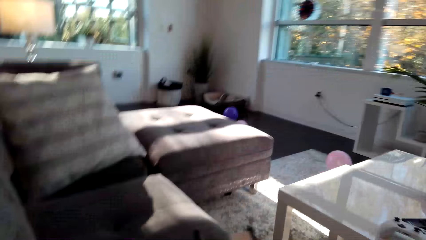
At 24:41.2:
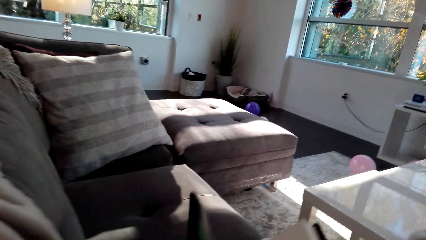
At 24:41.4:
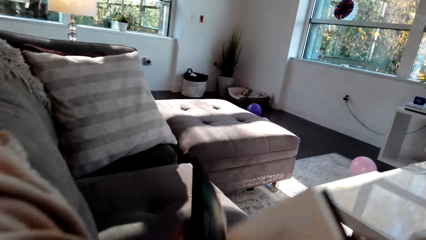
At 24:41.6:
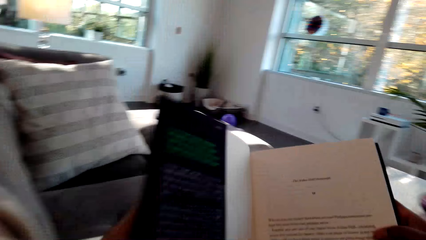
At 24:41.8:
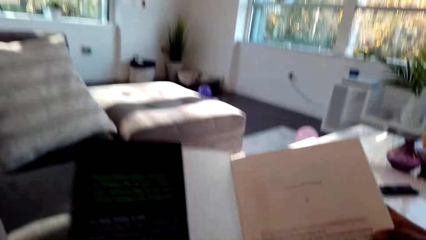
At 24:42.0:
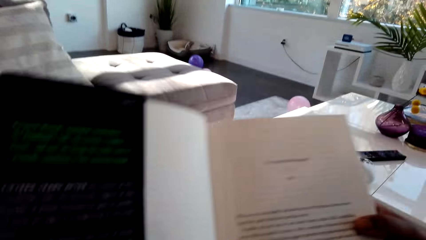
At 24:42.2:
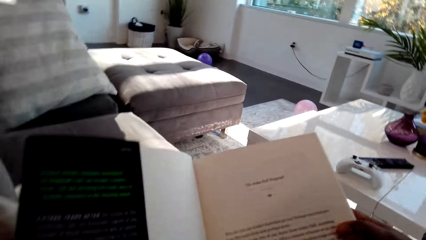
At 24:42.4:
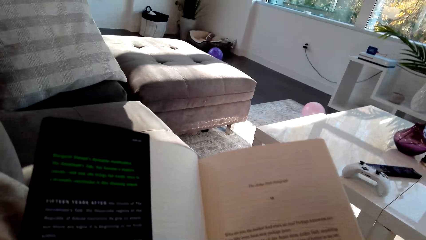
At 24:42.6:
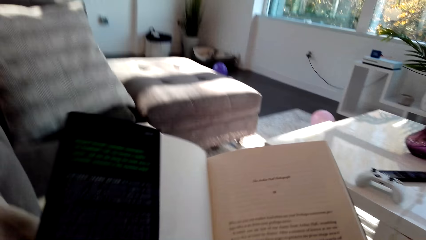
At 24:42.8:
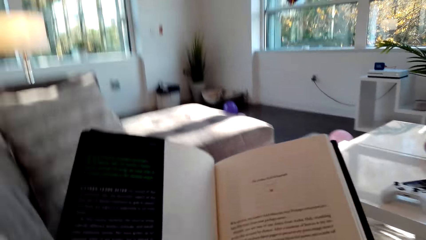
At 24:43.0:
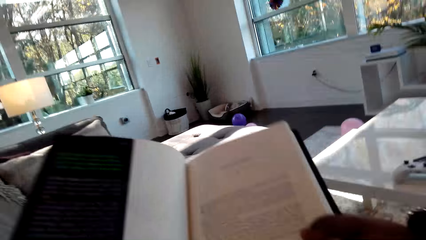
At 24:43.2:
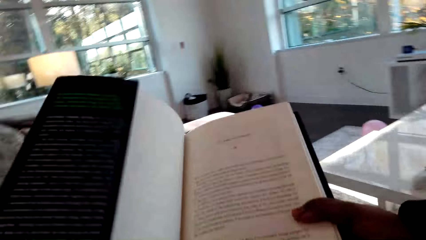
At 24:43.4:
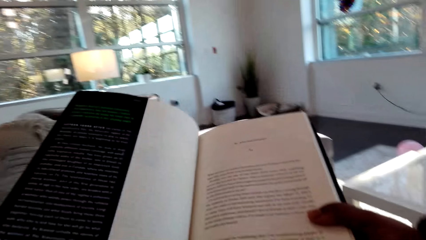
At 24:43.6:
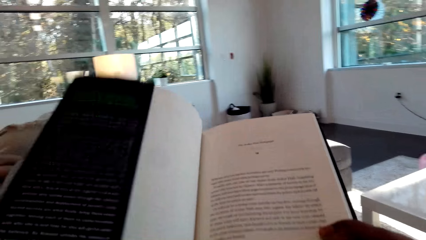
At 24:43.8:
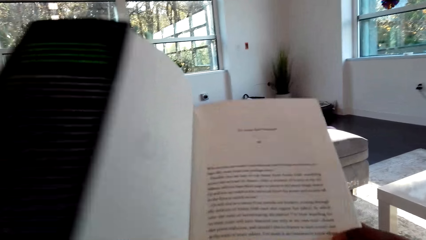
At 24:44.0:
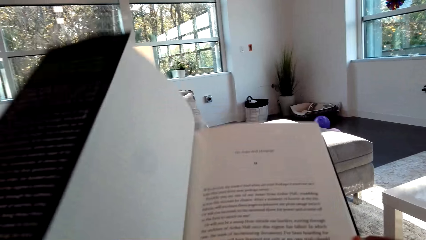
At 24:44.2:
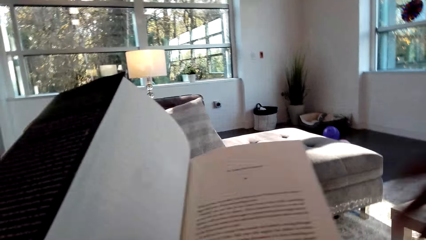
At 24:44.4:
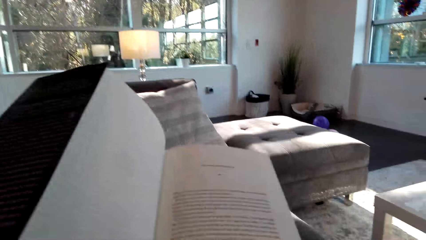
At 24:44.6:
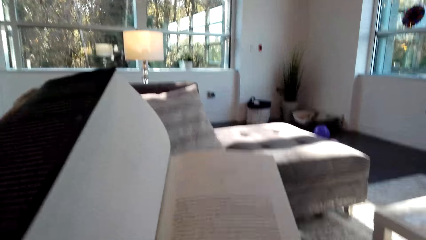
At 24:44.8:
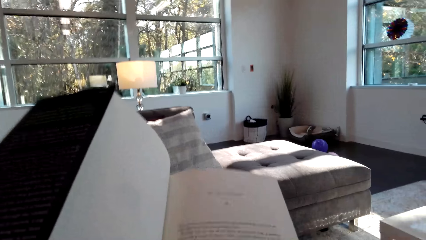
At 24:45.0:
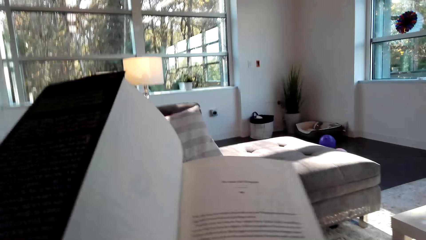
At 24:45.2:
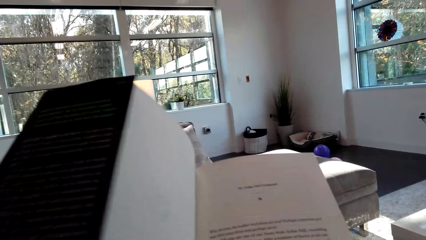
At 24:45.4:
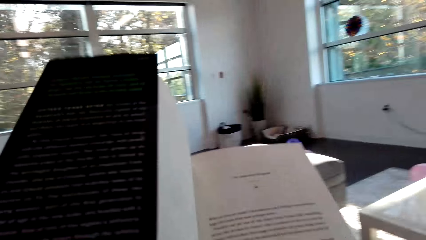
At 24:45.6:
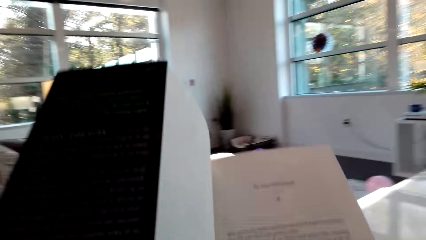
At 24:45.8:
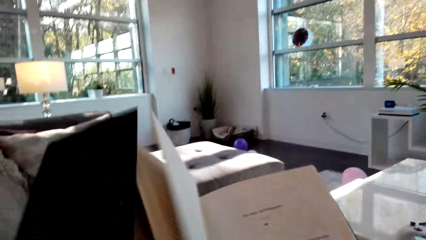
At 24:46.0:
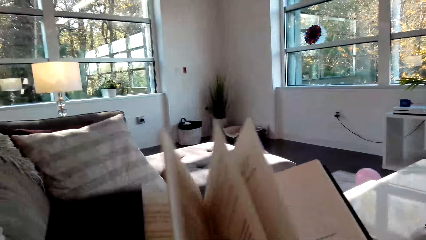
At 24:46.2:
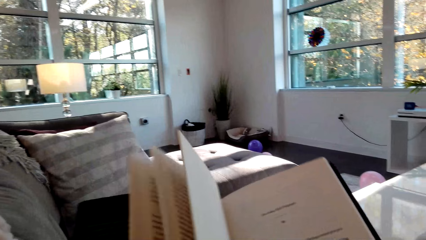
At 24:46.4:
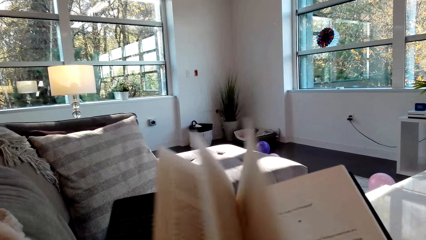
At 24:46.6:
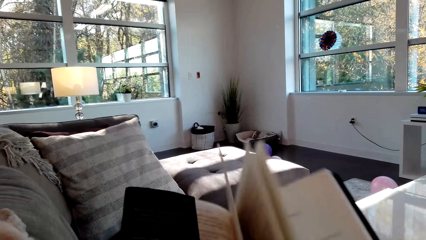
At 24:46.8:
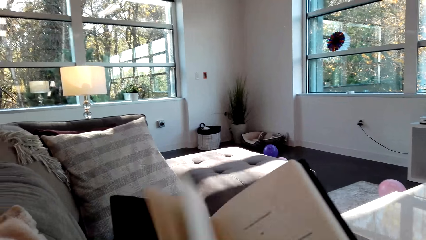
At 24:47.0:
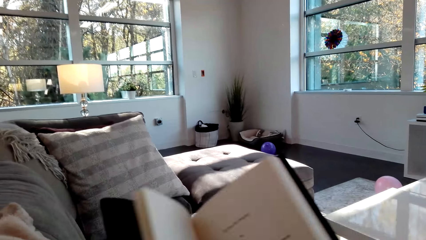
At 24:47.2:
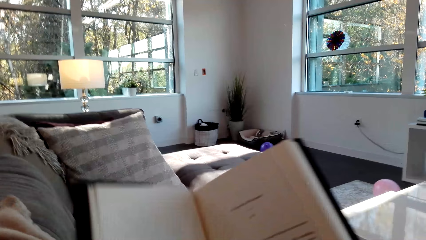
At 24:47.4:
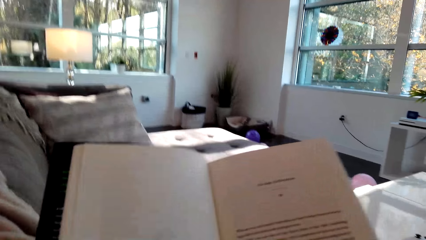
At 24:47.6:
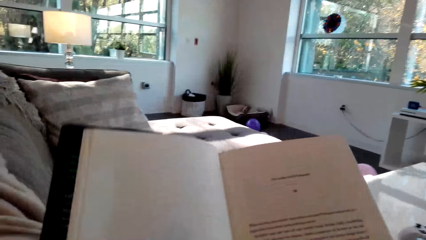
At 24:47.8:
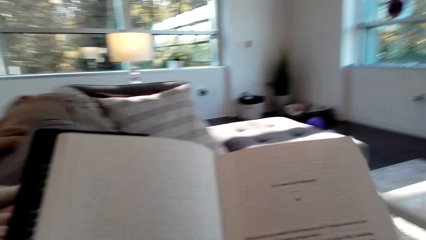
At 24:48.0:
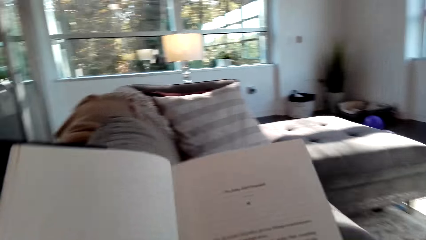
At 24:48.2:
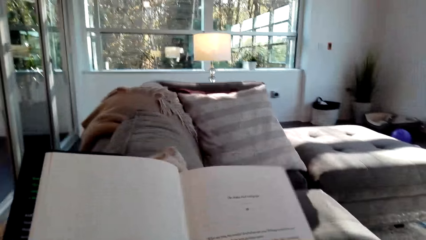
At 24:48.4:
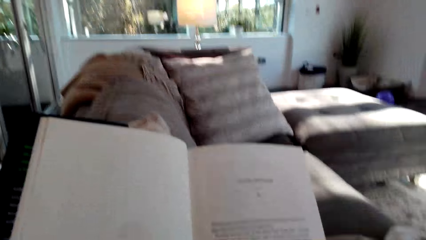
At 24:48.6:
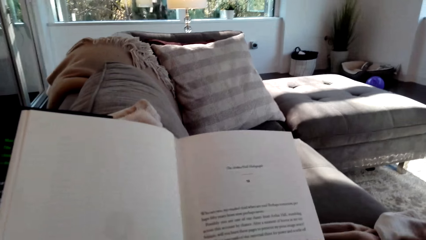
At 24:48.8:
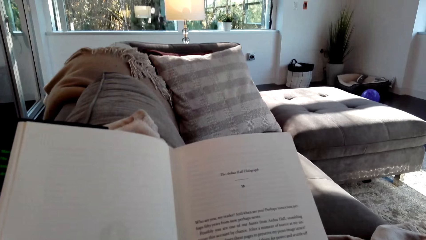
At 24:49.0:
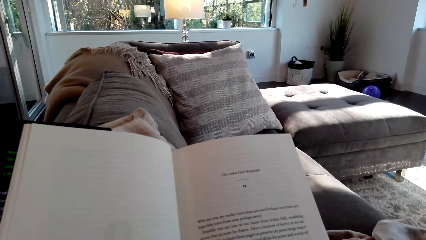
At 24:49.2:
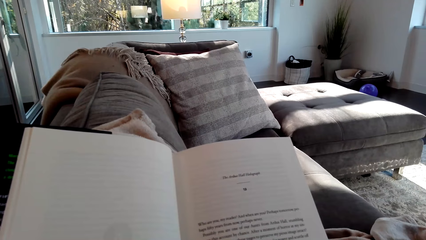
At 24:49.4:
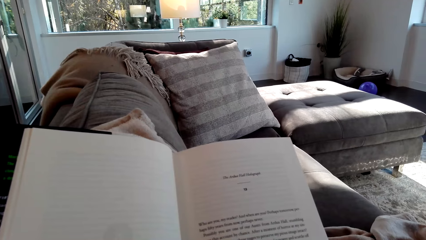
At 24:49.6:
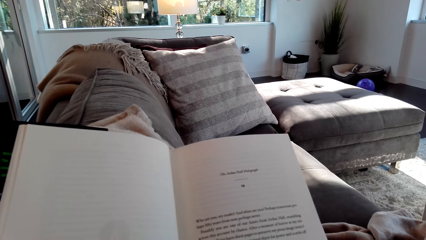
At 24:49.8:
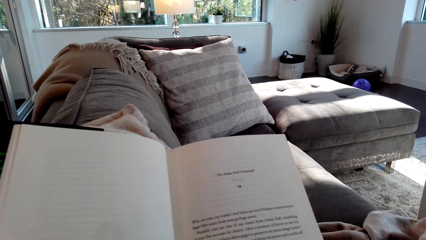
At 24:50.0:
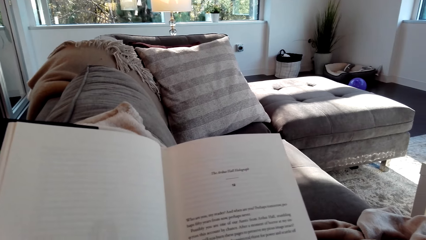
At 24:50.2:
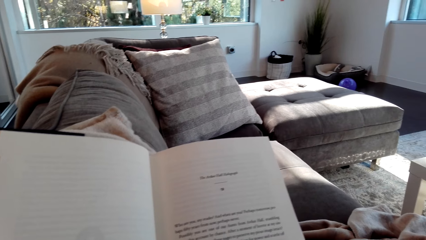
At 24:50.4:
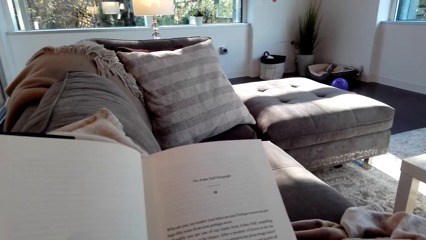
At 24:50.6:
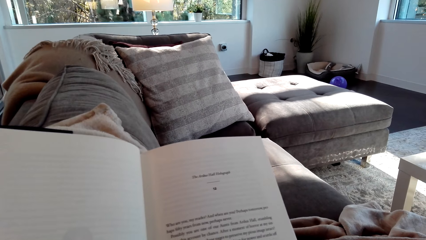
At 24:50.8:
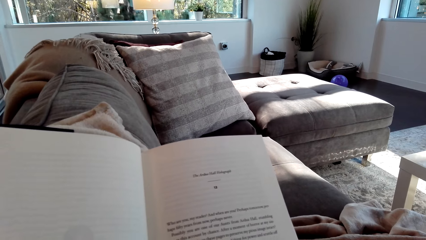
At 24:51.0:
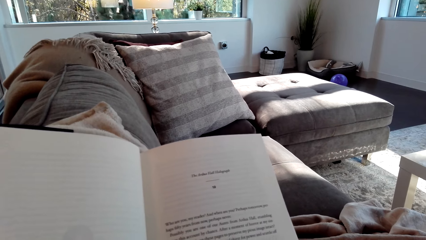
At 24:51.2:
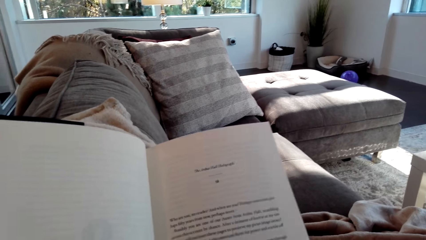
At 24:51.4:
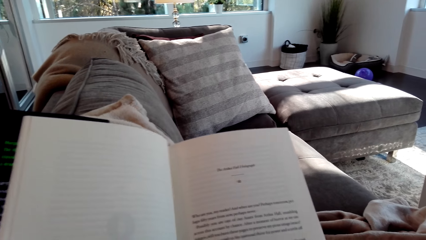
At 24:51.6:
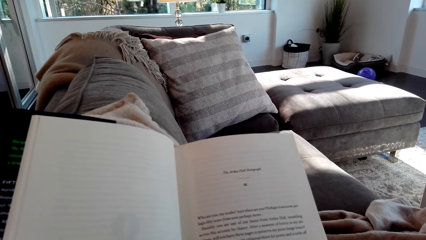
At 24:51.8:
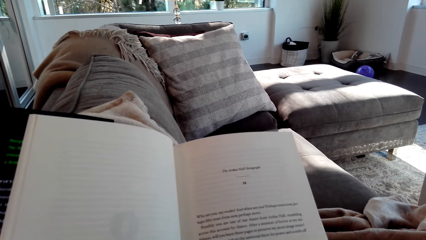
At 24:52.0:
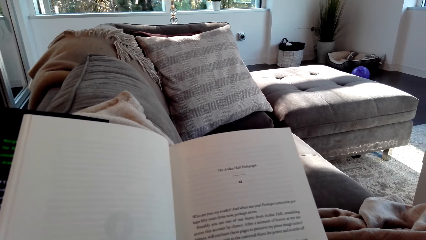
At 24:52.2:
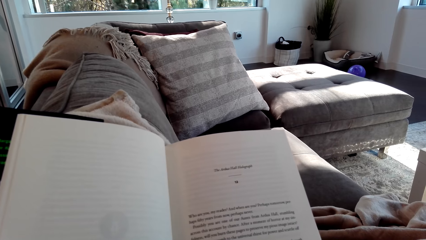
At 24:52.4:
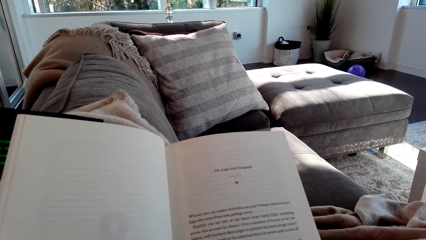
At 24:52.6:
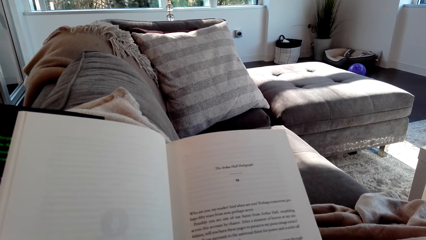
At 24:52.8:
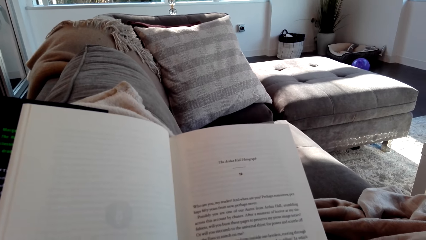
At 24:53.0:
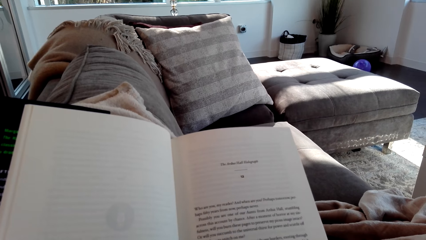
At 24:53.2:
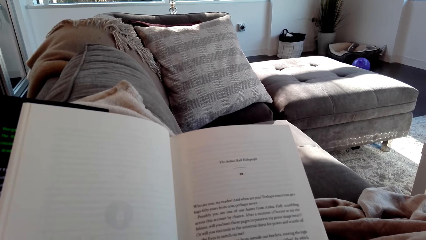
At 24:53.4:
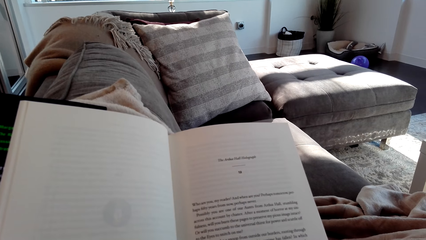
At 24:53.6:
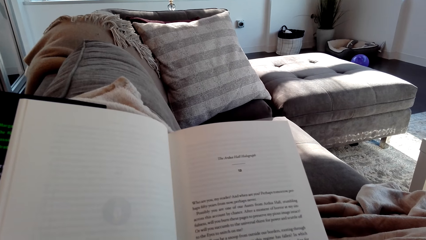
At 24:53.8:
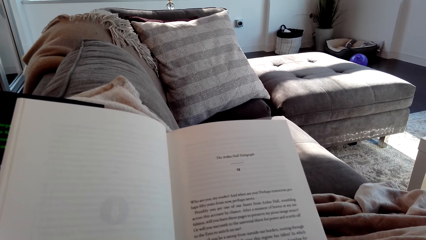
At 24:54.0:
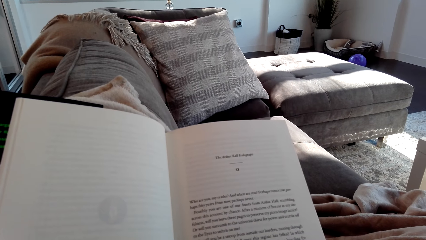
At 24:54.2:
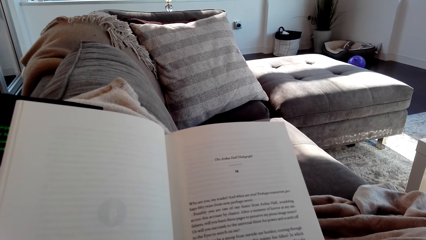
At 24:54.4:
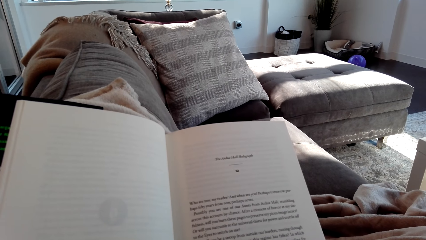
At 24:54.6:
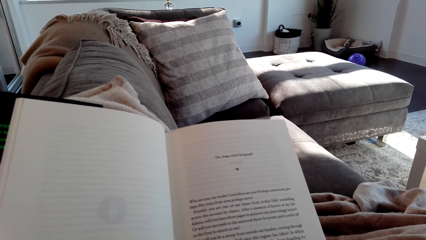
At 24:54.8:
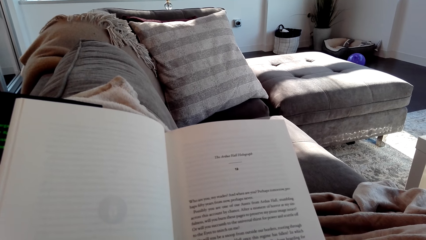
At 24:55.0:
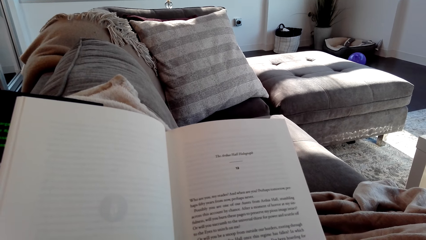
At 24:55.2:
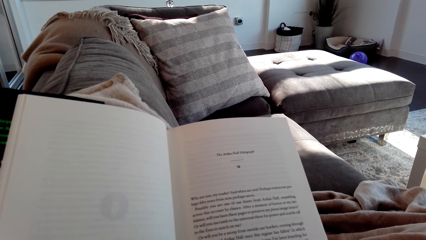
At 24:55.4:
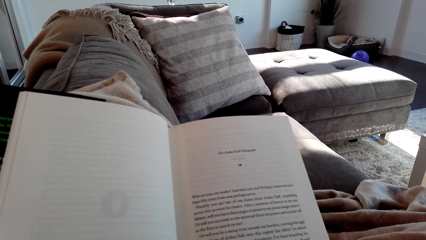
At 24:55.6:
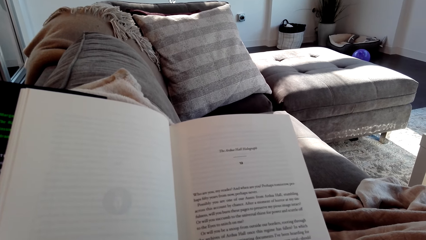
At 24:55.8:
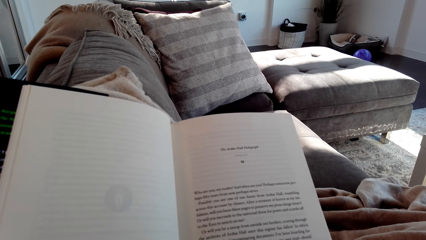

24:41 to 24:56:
The camera wearer opens a book. They pick up the book. They move the hand from the book. They talk with a person. They open the book. They read the book. They talk with the person. They read the book.
